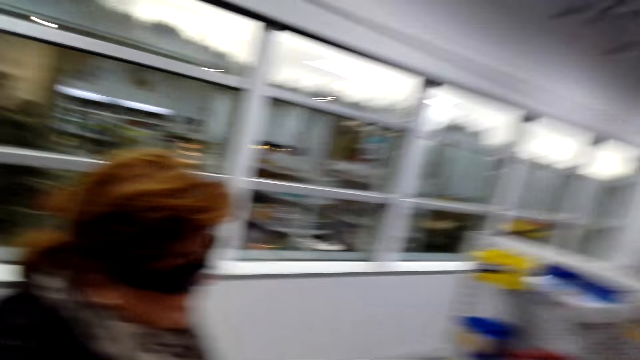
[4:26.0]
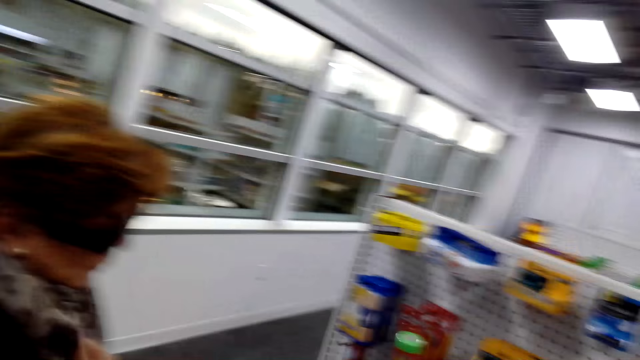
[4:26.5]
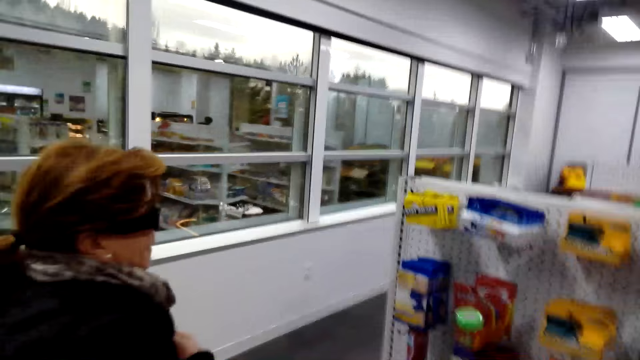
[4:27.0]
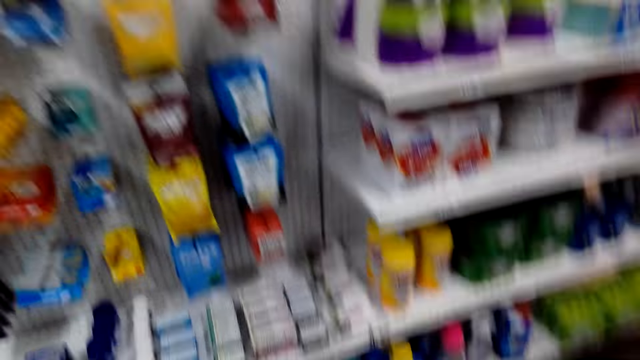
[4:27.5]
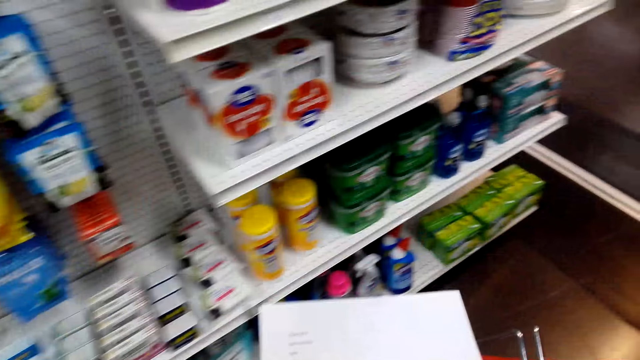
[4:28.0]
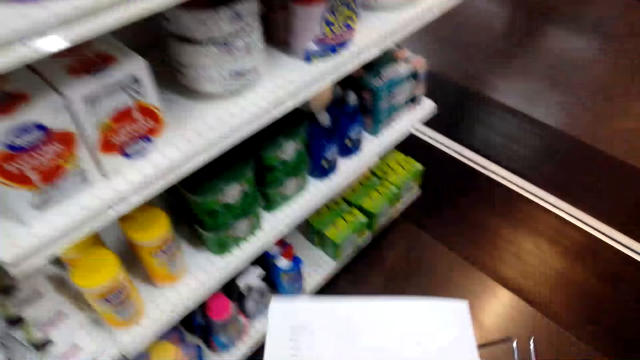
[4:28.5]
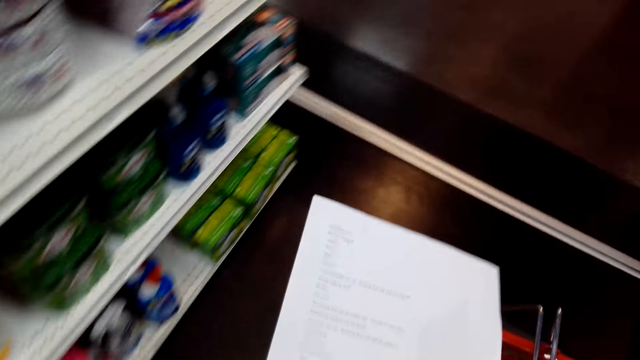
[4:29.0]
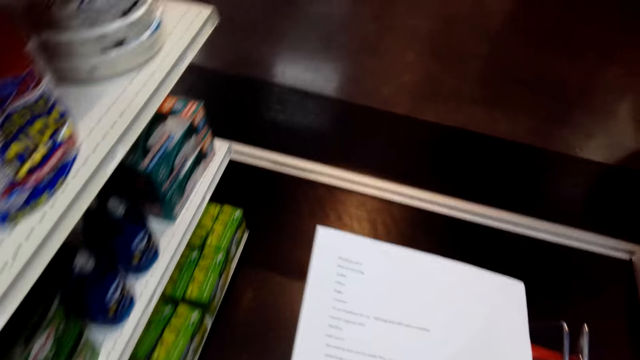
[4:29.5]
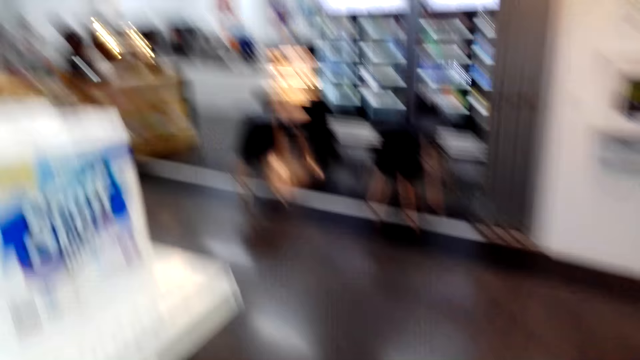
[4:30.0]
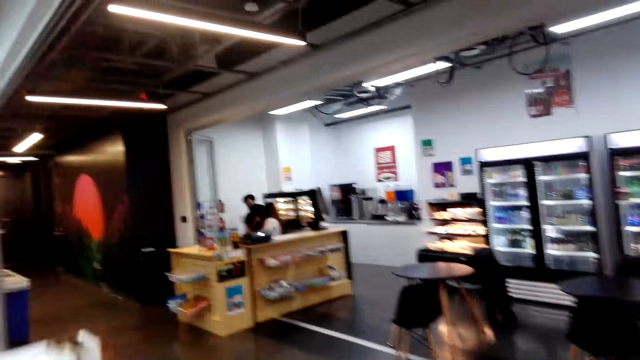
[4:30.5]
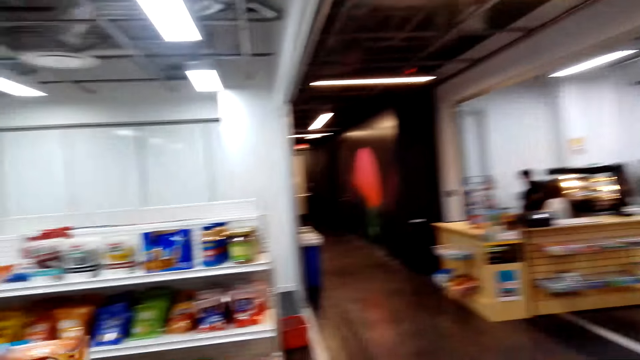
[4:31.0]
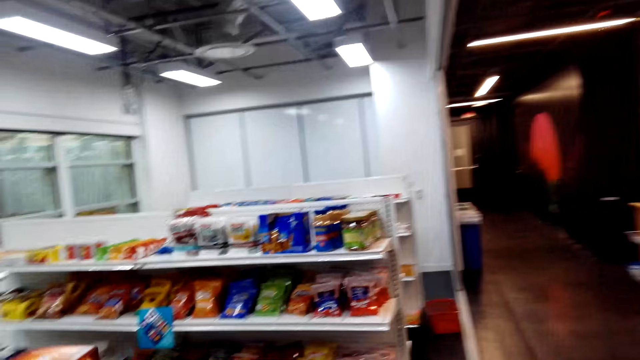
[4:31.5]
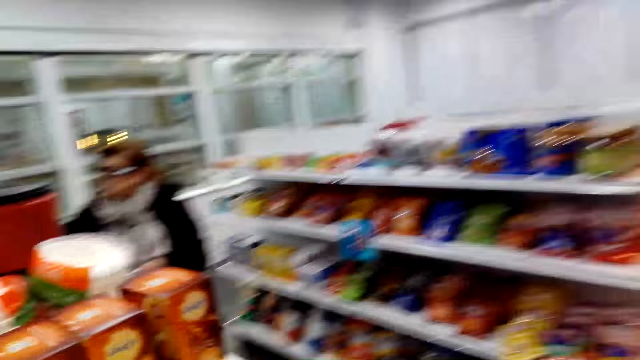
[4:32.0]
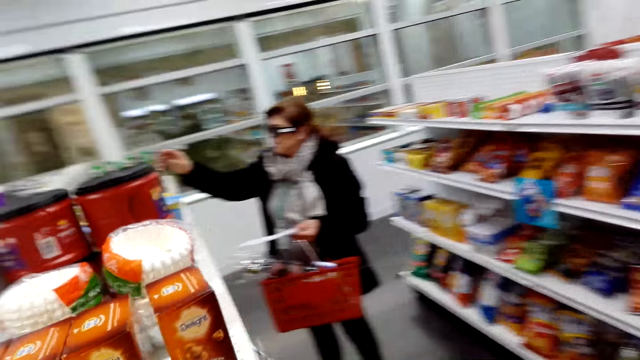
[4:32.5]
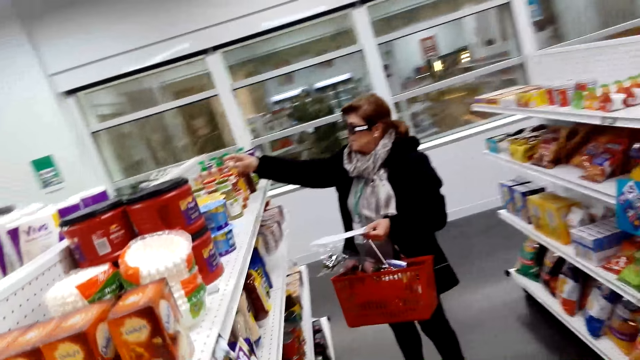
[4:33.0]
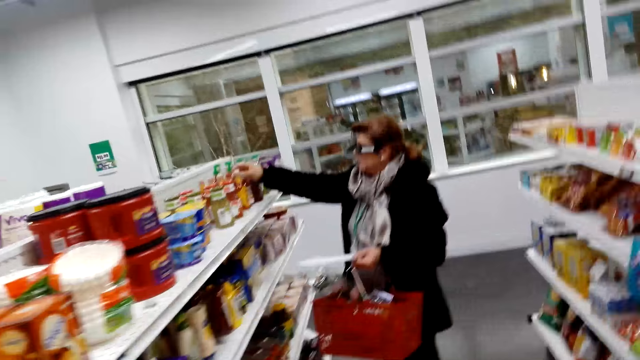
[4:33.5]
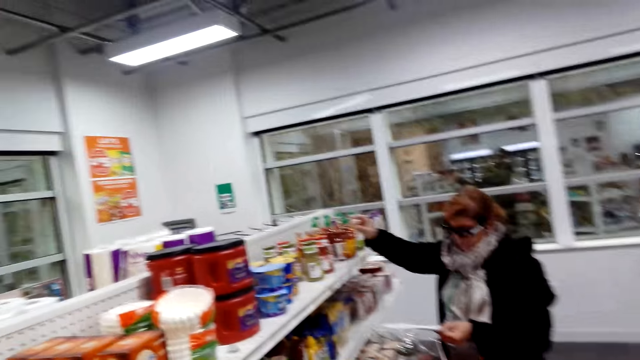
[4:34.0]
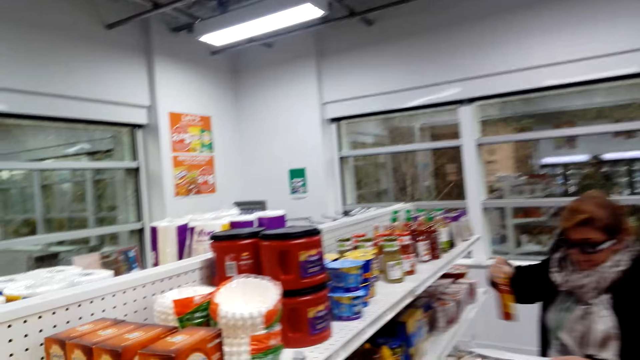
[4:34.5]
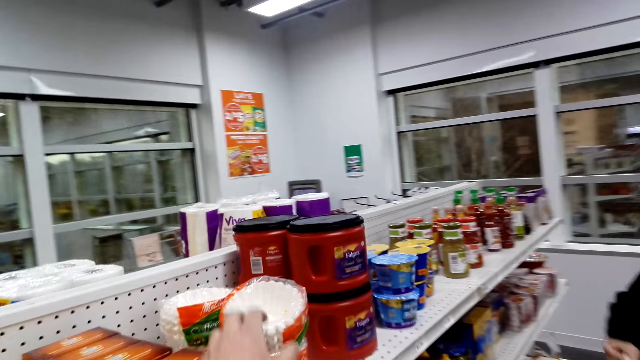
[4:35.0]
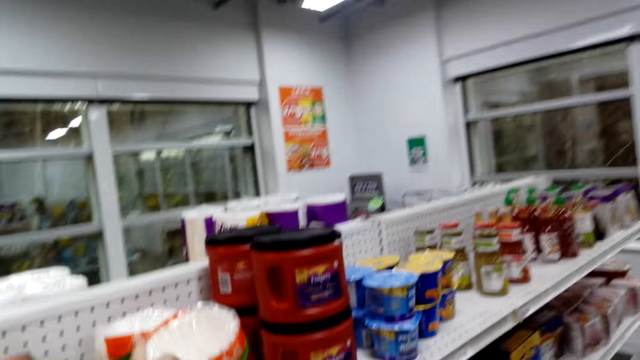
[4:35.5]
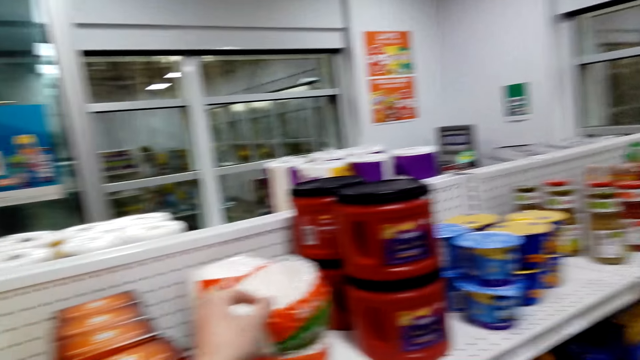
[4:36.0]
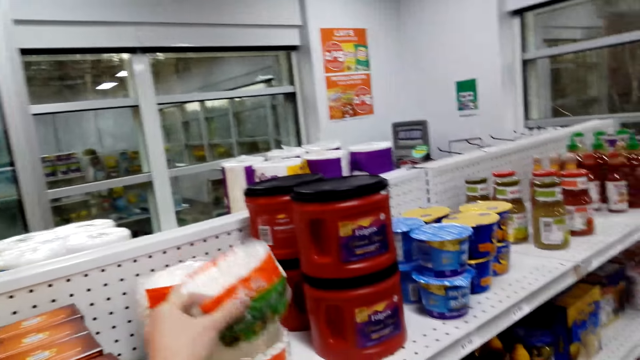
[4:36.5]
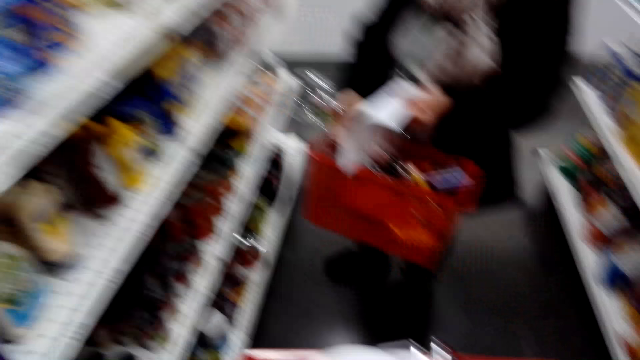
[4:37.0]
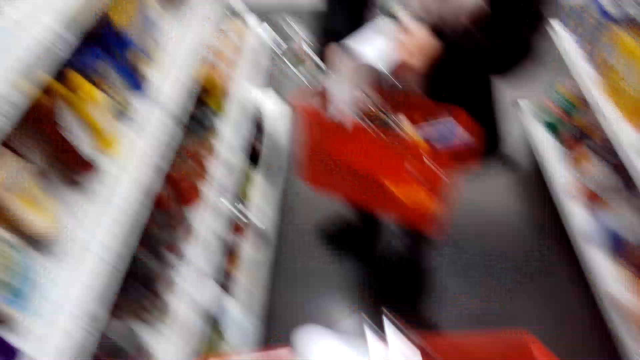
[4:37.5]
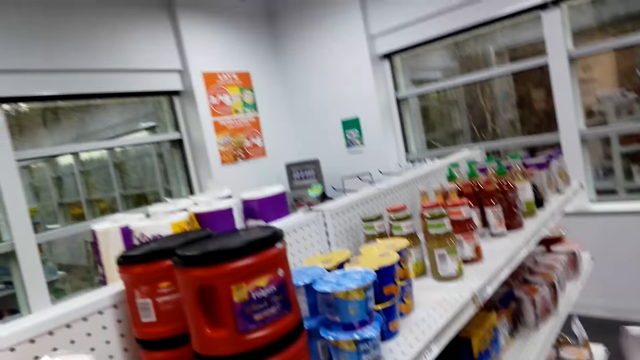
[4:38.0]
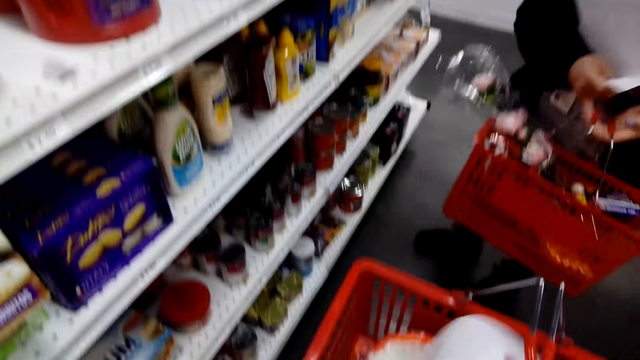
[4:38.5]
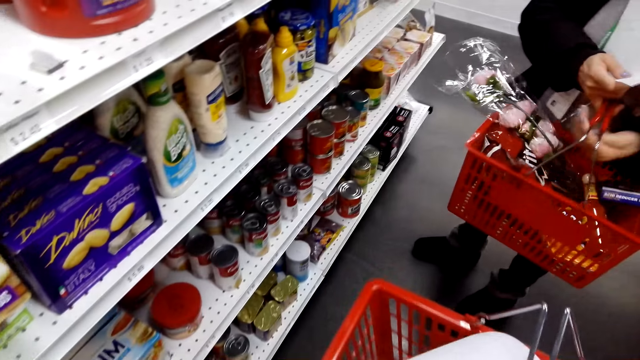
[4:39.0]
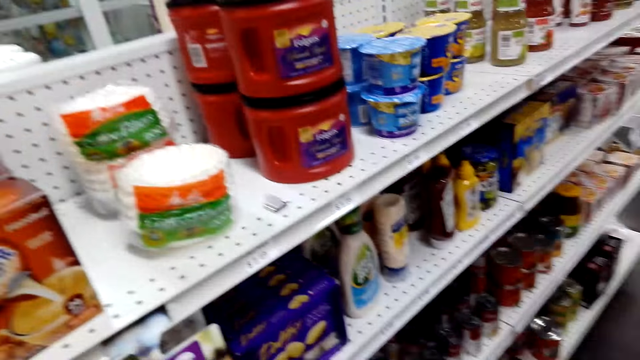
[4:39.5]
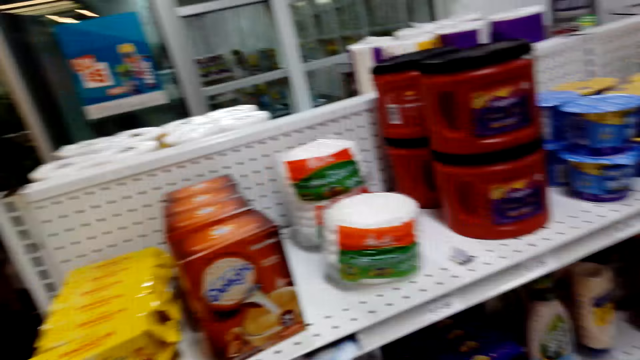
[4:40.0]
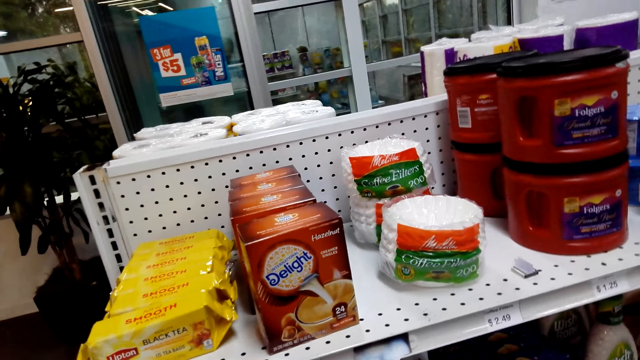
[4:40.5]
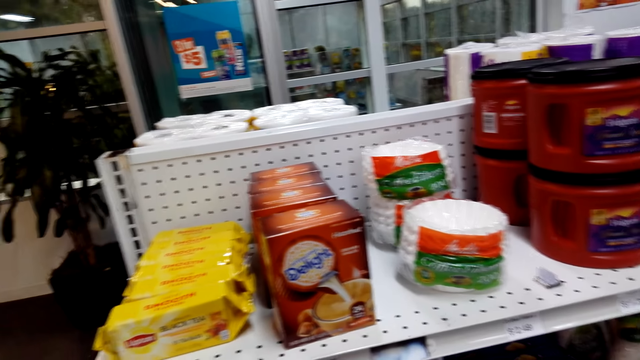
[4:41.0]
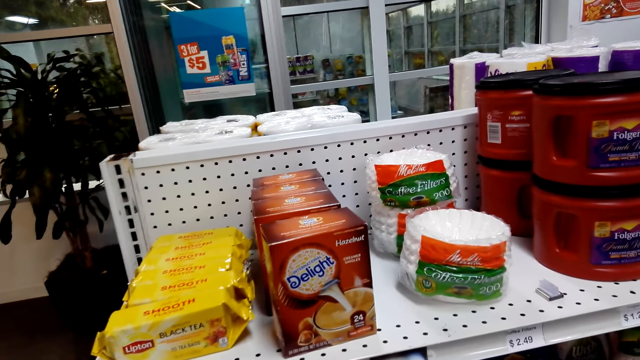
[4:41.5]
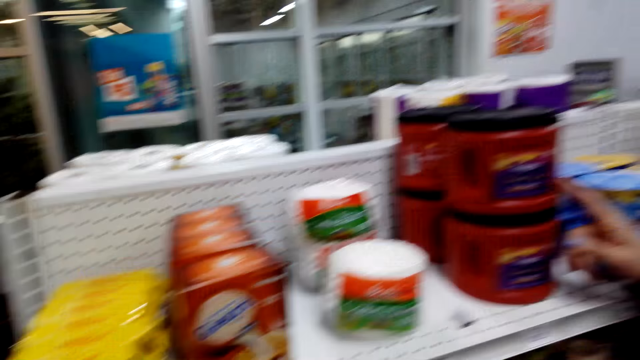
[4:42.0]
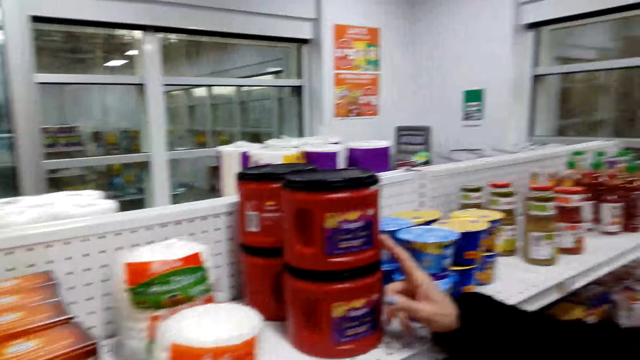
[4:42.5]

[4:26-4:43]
The camera wearer reads a printed paper and holds a shopping basket and the printed paper. They walk around the shelves to another aisle. A woman picks an object from the shelf. The woman holds a shopping basket and printed paper. The camera wearer looks at coffee filters on the shelf. They grab the coffee filters. The woman holds the shopping basket and printed paper. The camera wearer puts the coffee filters inside the shopping basket. They look at items on the shelf. They hold the shopping basket and printed paper. The woman holds the shopping basket and printed paper. The camera wearer gazes at items on the shelf. They dialogue with the woman.

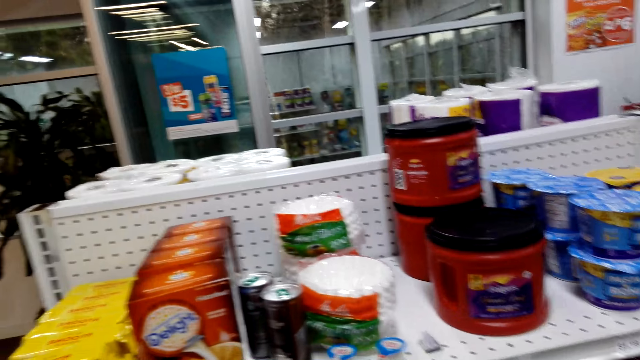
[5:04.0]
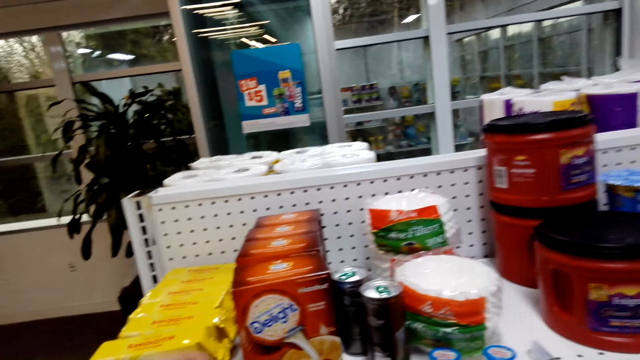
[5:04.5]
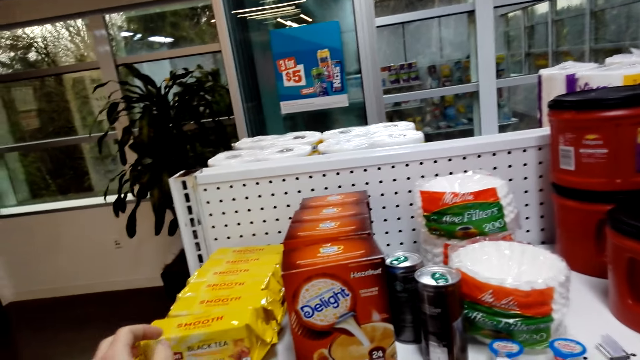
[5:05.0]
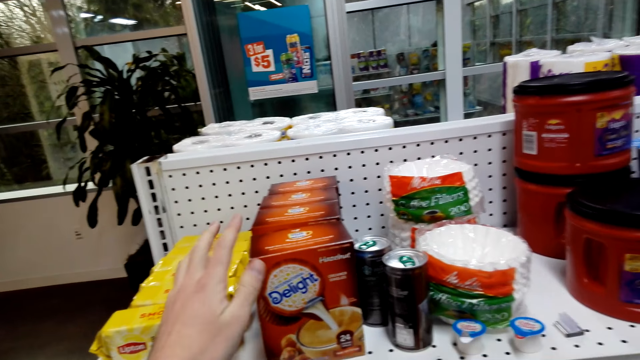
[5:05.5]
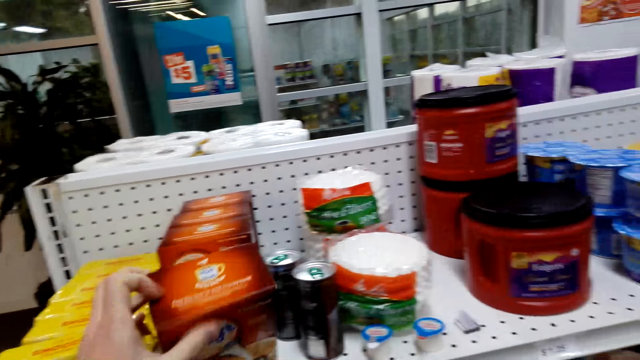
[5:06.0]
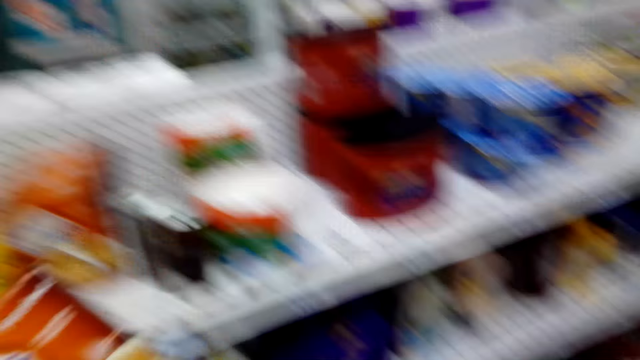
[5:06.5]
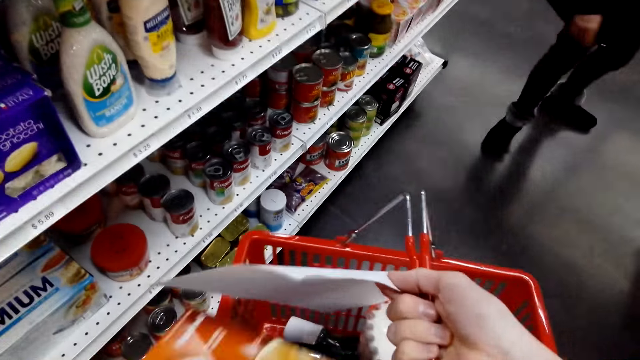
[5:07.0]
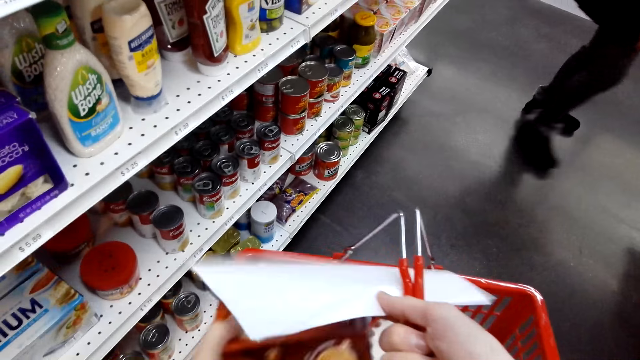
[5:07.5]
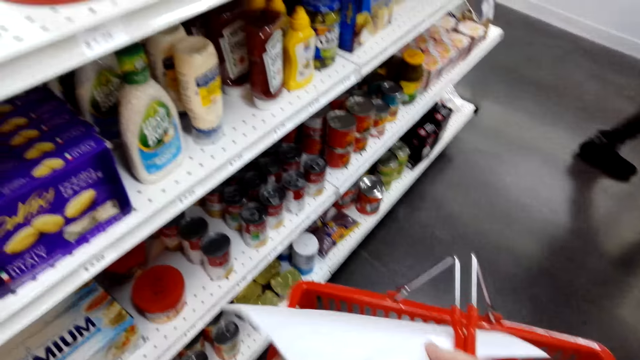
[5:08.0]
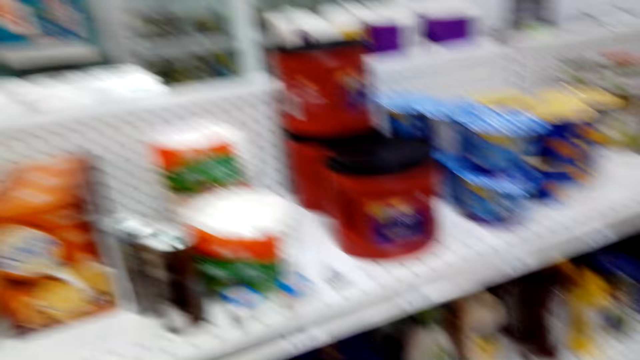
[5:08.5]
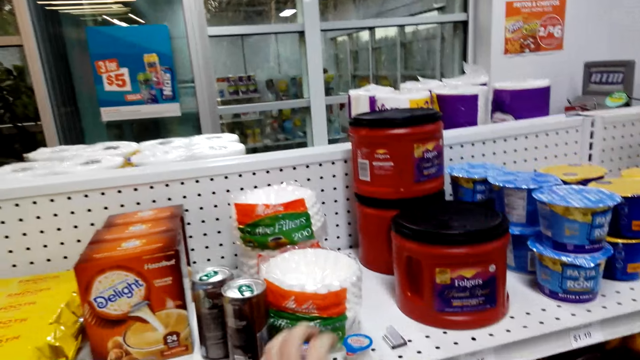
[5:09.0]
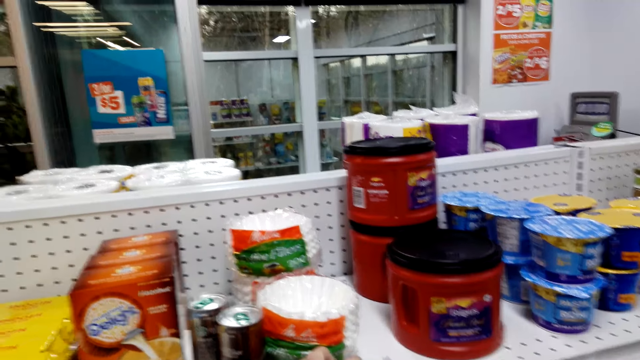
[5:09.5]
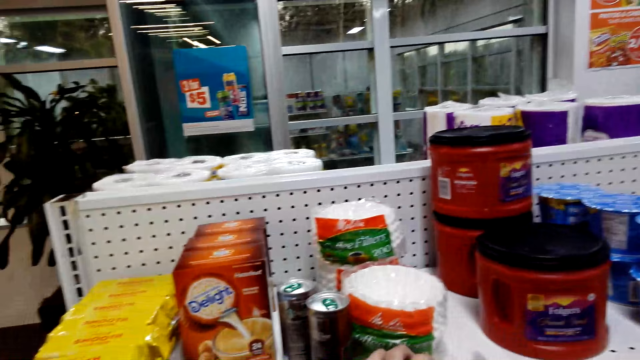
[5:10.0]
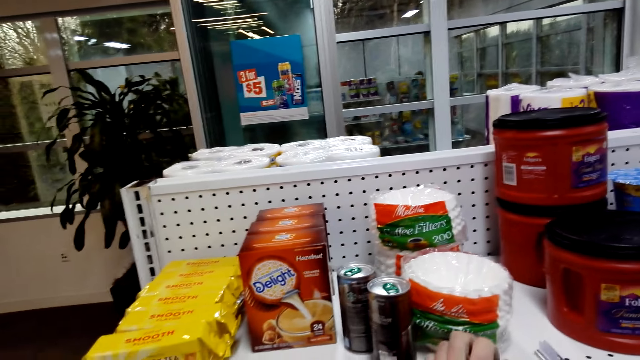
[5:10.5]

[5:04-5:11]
The camera wearer picks a coffee creamer. They put the coffee creamer in a shopping bucket. They pick items from the shelf.
